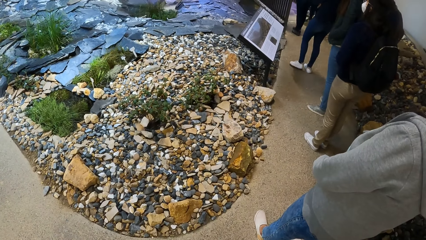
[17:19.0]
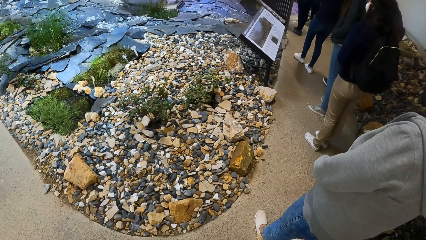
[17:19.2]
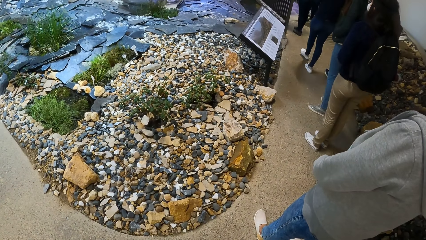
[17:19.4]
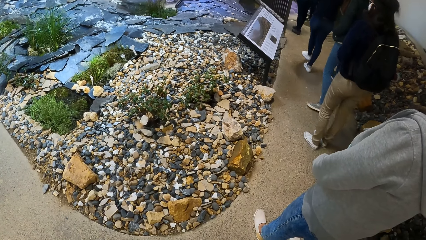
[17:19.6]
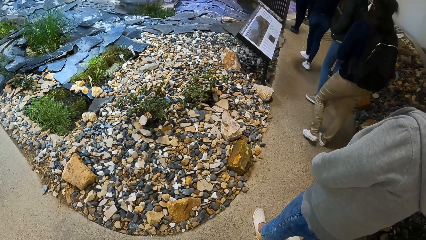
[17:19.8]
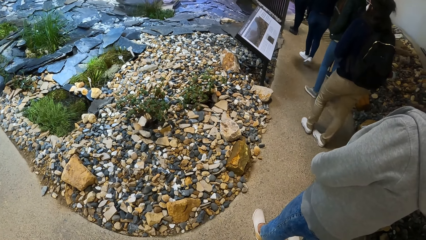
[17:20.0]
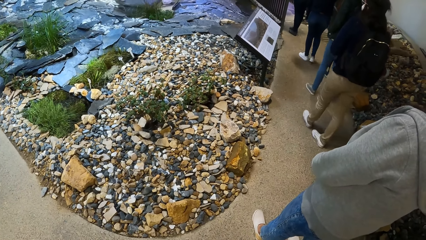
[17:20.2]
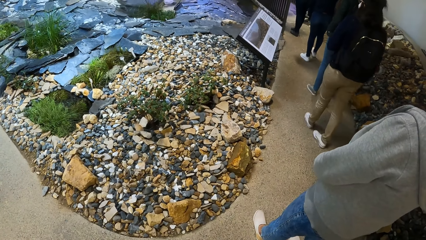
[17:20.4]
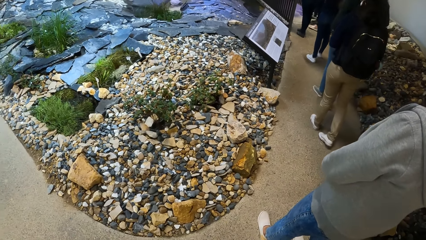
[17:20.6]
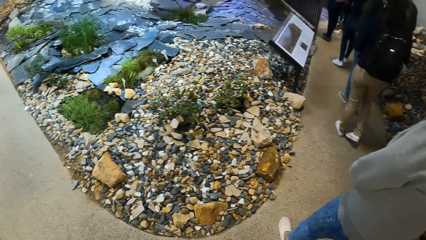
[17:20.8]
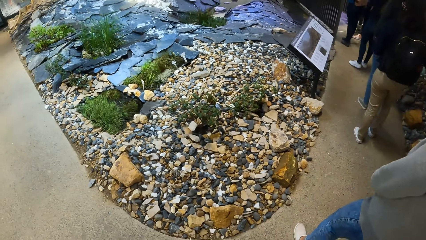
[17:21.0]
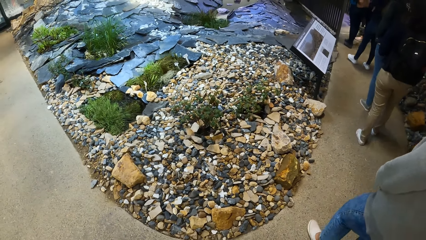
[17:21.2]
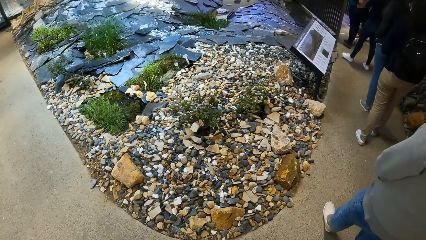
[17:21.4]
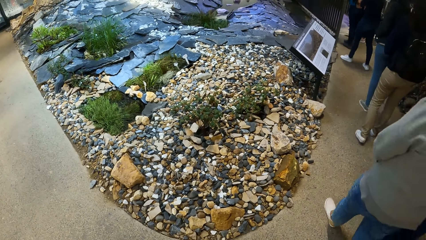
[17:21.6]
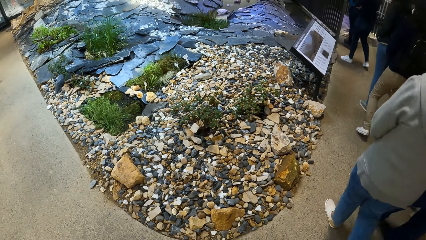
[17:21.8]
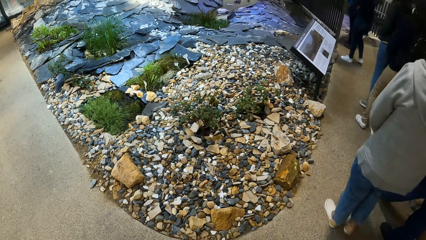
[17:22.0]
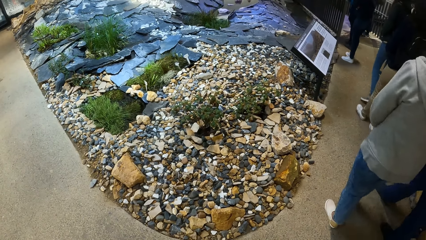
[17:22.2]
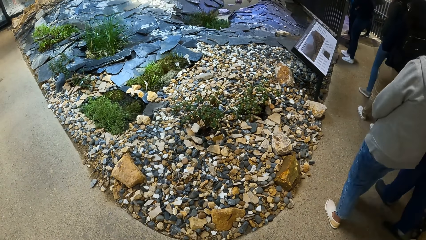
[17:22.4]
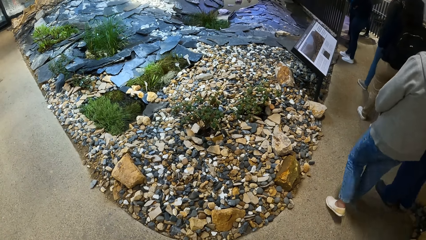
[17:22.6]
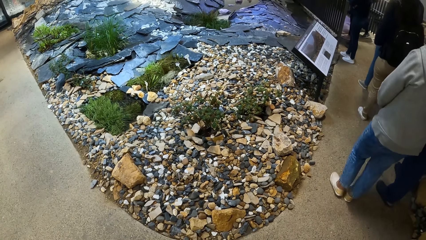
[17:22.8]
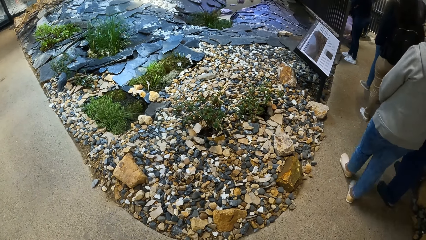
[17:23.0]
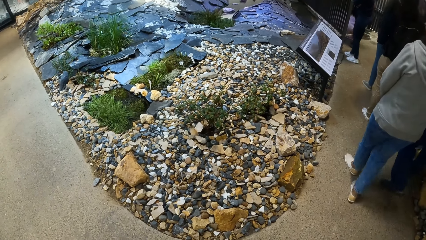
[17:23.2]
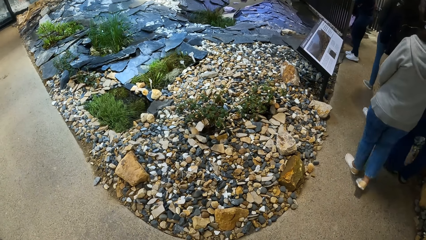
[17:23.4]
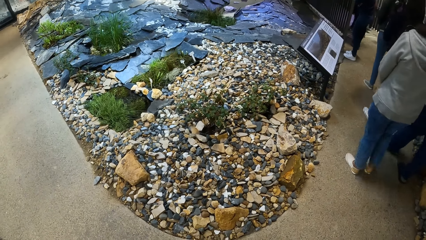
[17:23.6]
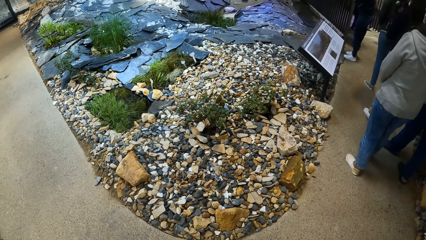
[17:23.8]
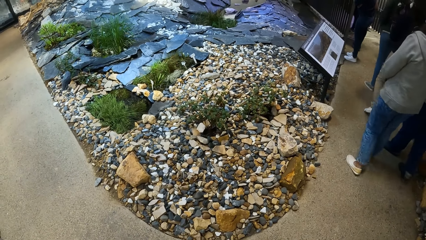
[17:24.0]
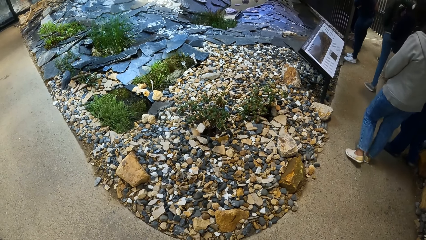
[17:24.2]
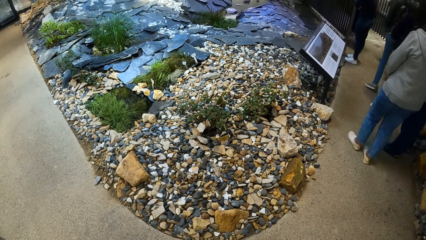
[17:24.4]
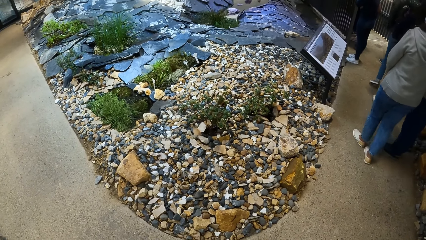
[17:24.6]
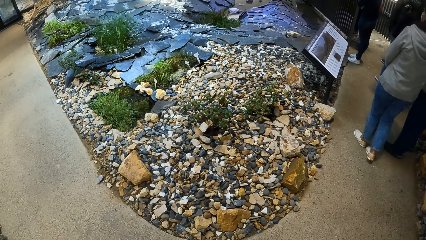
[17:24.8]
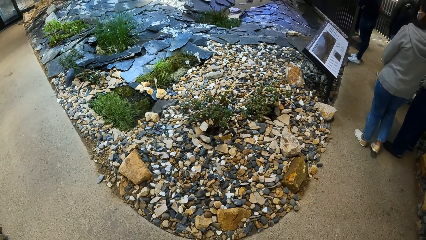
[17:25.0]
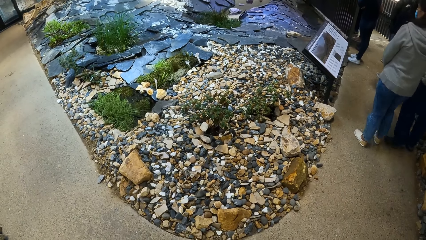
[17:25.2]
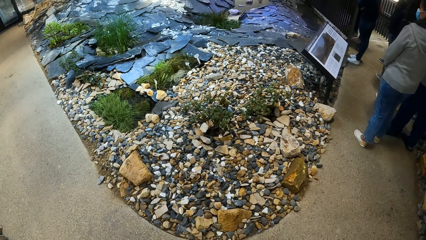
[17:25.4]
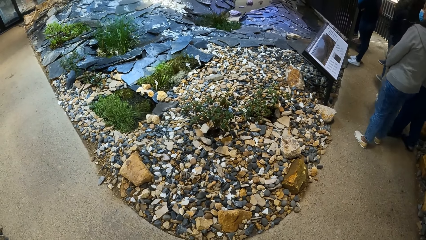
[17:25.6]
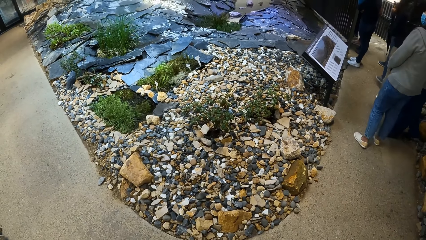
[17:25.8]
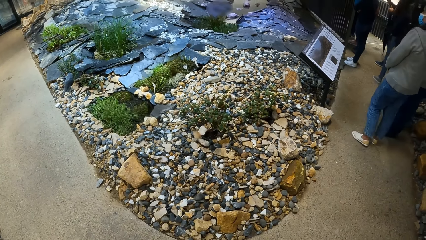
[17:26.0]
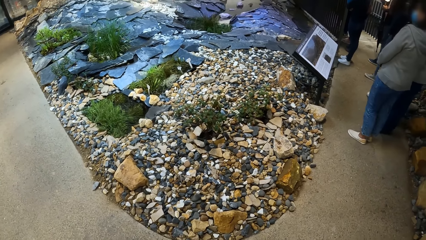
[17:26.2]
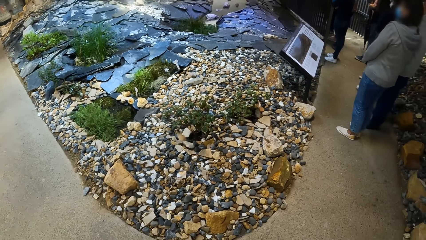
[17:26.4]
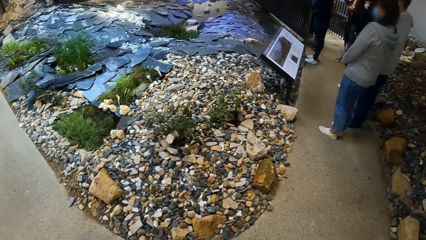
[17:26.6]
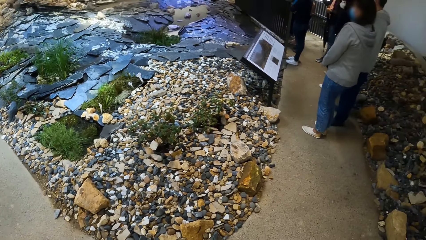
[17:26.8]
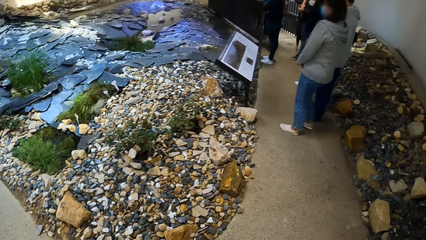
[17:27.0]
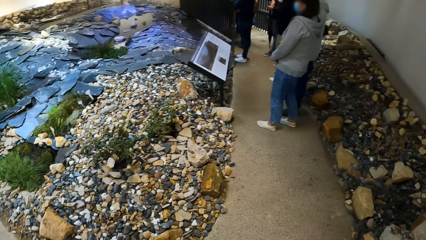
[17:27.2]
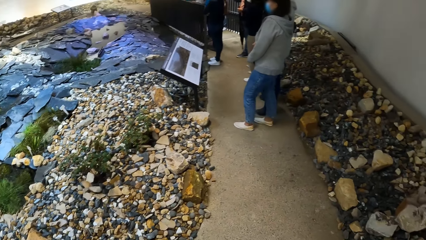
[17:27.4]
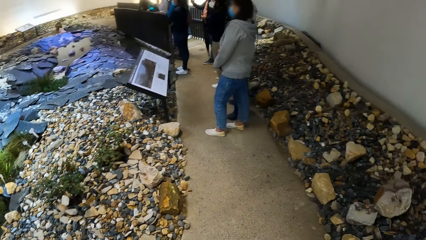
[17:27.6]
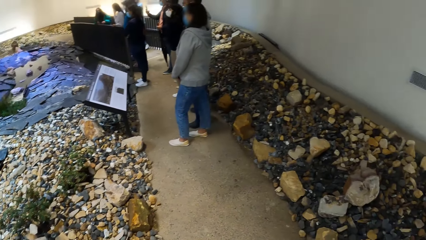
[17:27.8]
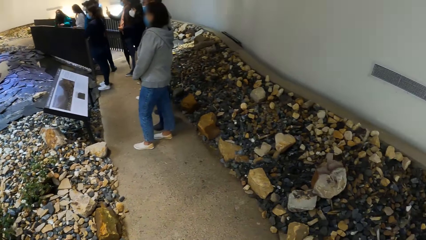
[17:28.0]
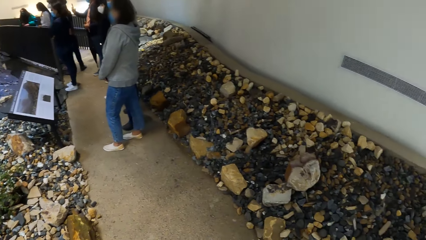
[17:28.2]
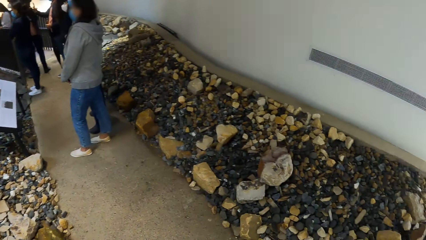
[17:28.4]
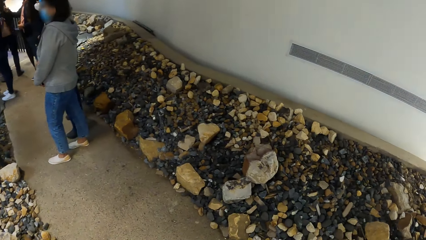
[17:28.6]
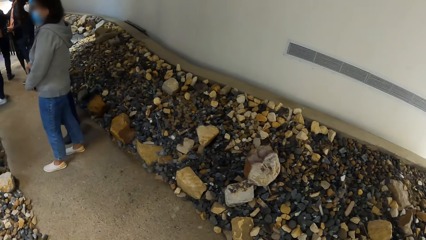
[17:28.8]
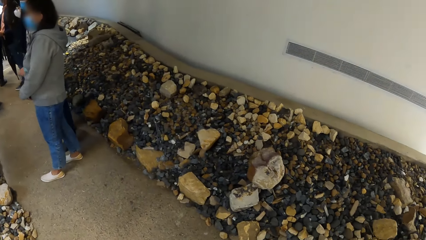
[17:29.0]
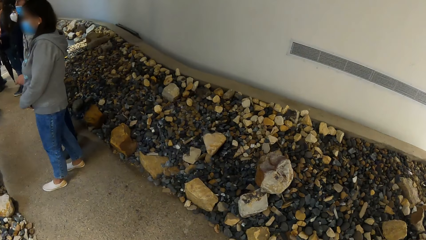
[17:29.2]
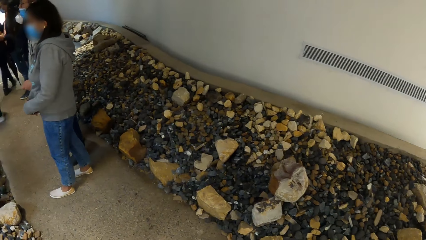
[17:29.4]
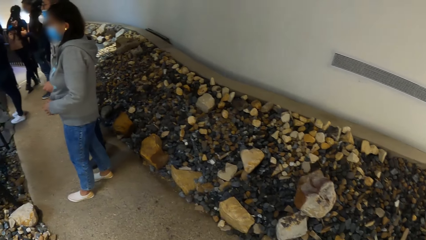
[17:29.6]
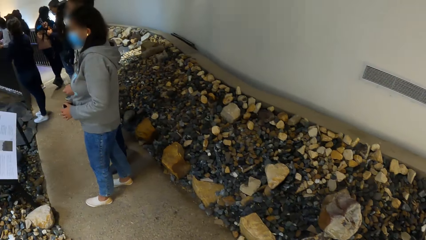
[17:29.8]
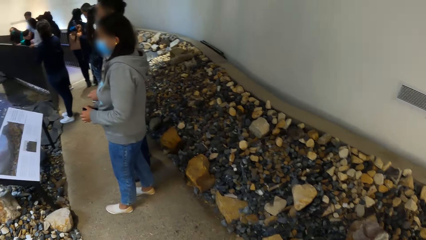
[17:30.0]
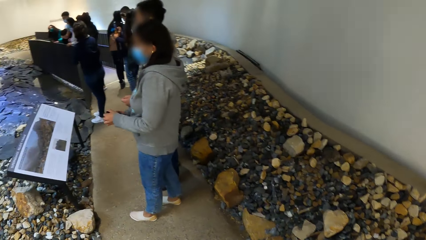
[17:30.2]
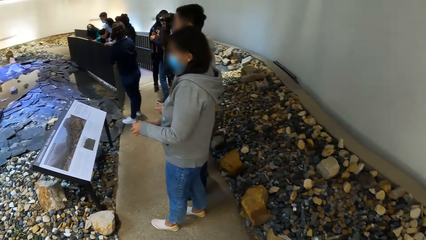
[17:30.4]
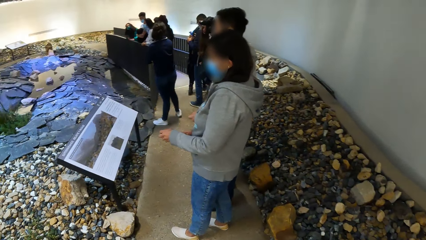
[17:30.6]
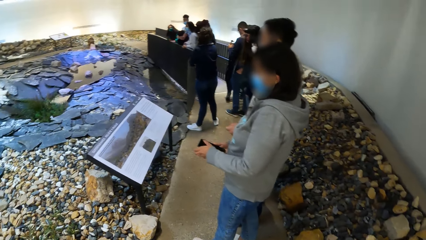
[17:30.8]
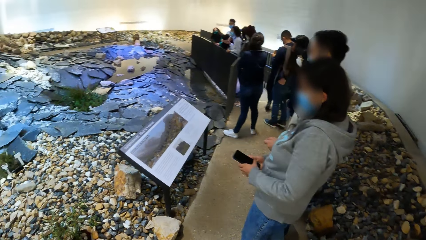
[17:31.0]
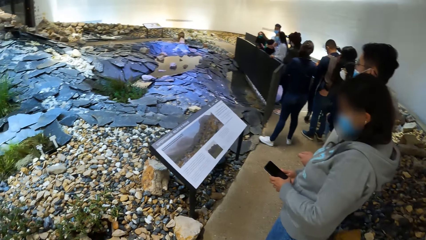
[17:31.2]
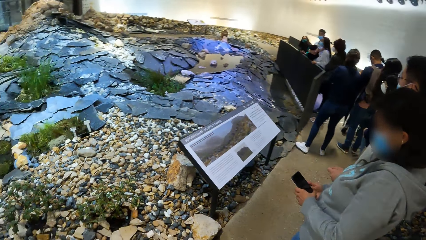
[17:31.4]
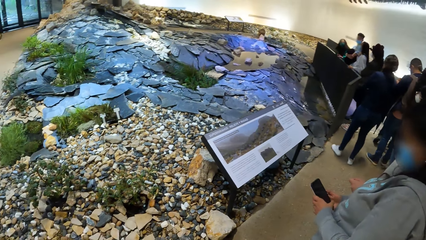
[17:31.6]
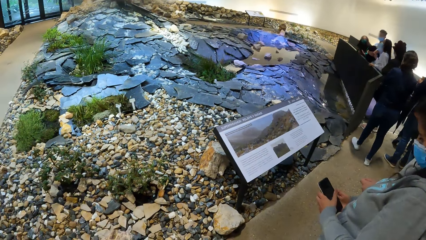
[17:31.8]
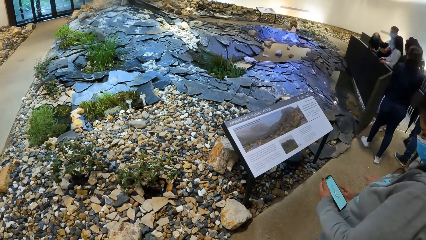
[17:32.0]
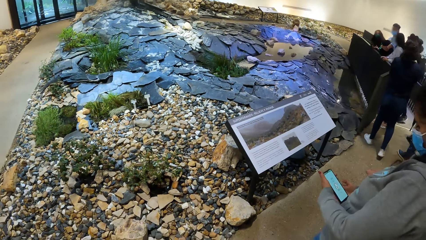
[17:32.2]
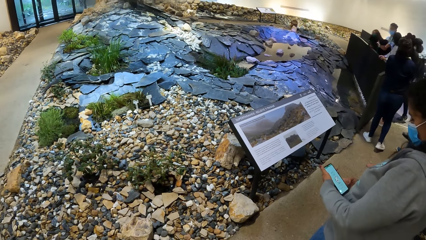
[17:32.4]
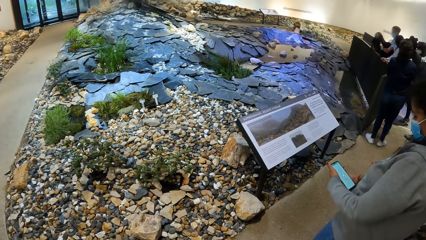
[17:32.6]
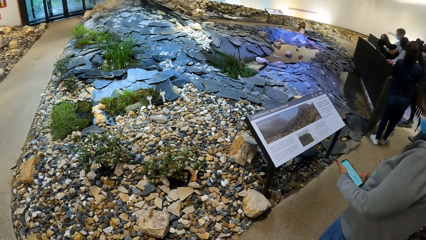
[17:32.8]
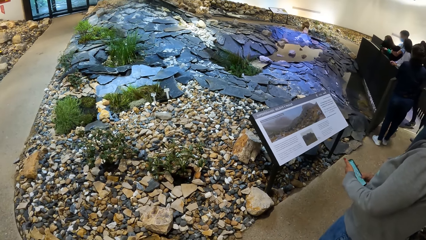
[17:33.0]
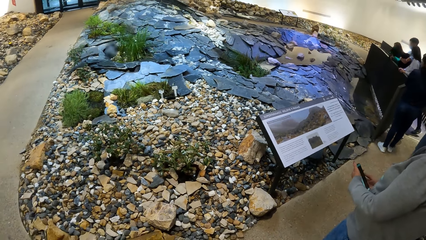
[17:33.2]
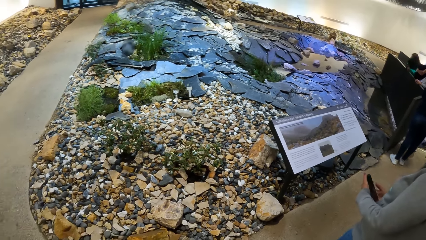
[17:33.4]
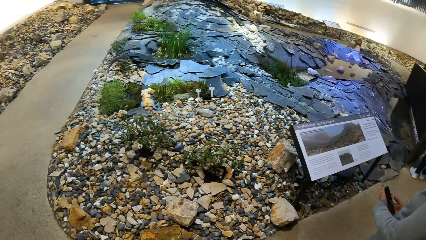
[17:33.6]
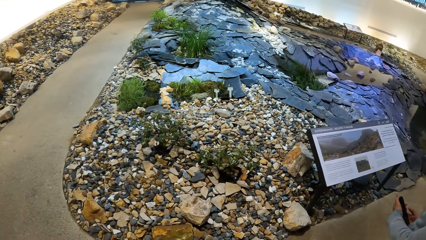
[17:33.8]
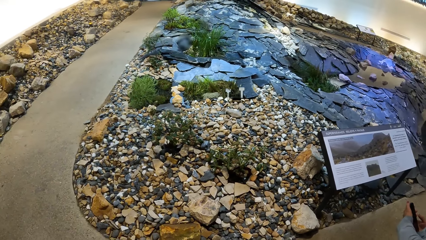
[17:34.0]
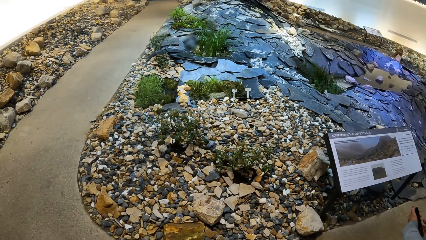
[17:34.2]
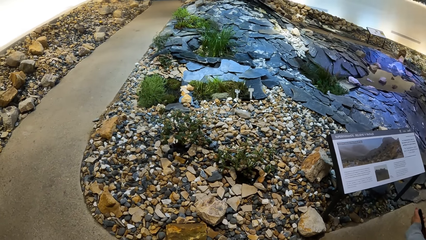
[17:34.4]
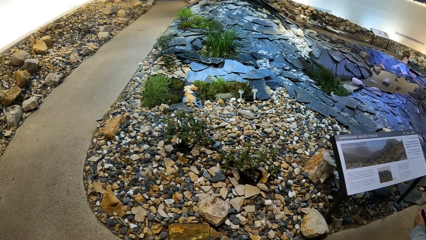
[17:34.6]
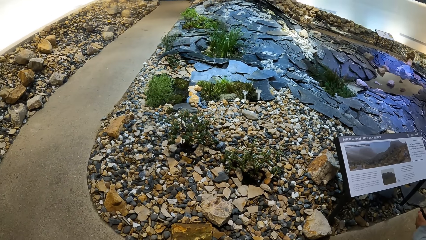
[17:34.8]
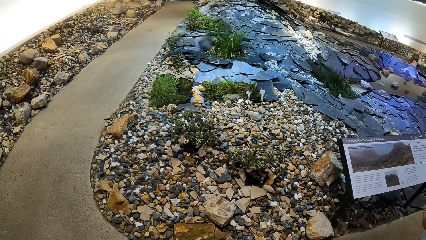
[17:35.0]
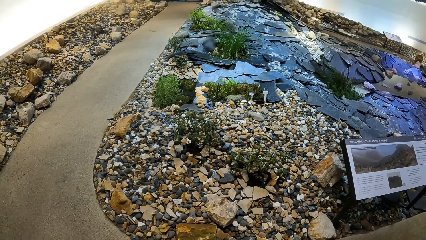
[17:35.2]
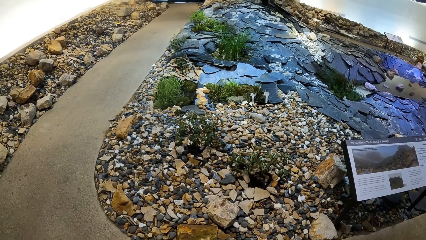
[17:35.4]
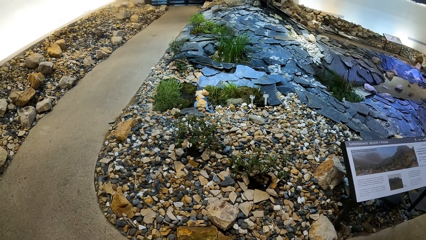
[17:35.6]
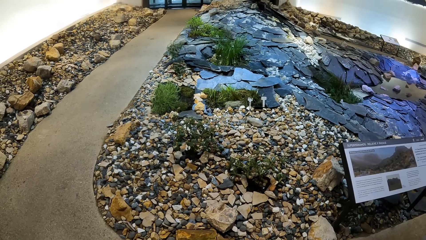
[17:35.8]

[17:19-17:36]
The camera wearer walks on the pathway. The woman operates a mobile phone with her hands.
